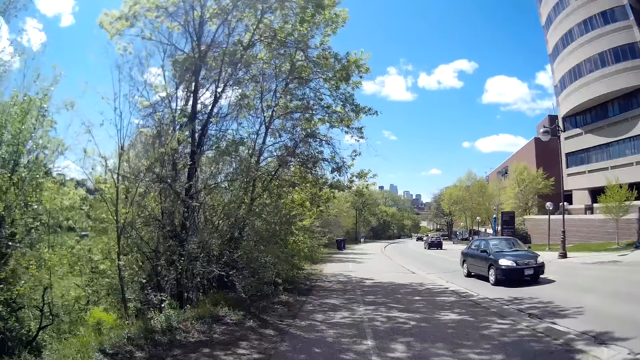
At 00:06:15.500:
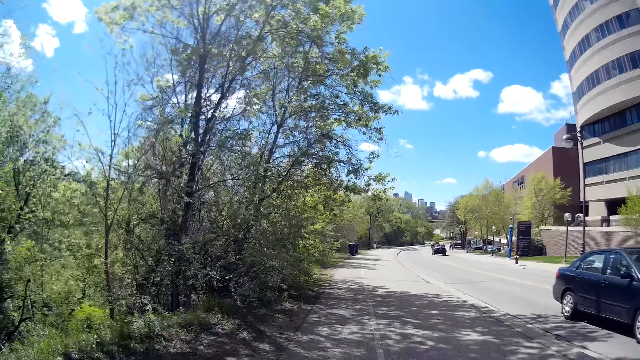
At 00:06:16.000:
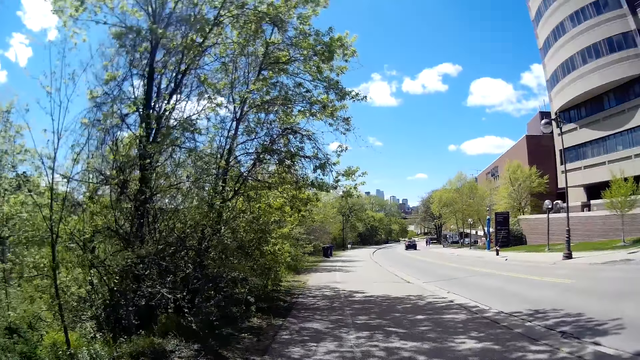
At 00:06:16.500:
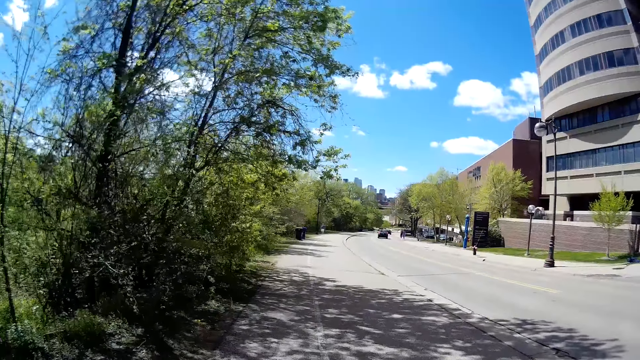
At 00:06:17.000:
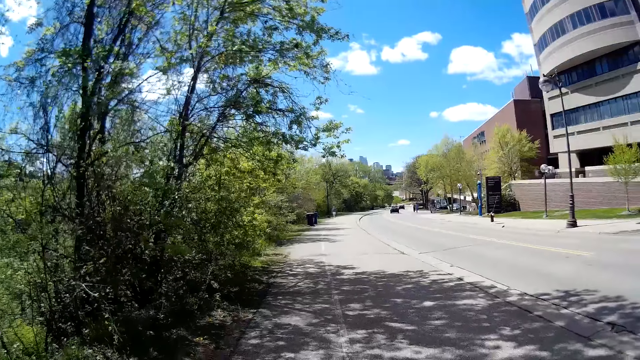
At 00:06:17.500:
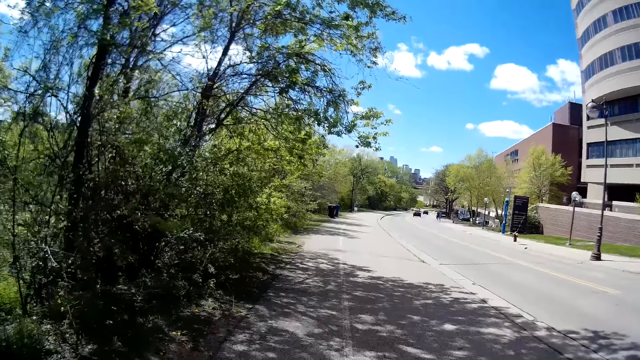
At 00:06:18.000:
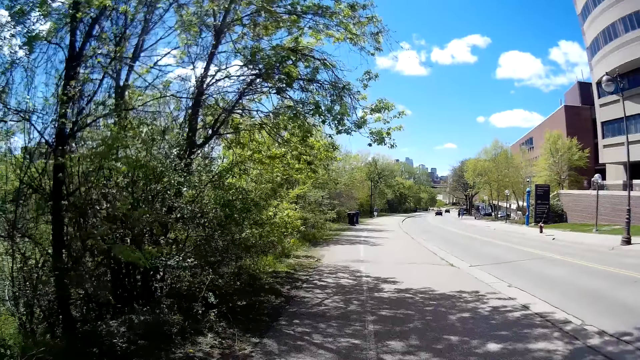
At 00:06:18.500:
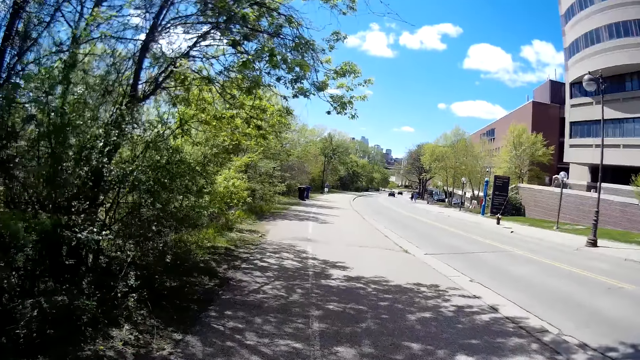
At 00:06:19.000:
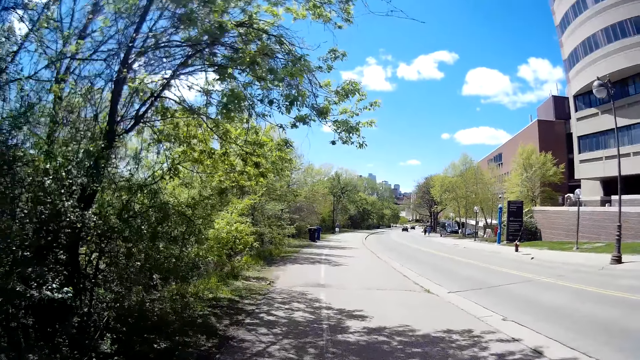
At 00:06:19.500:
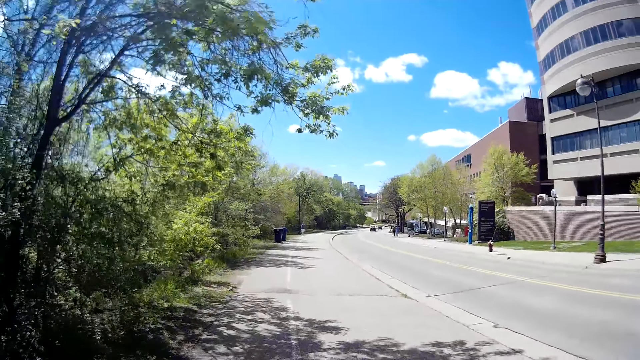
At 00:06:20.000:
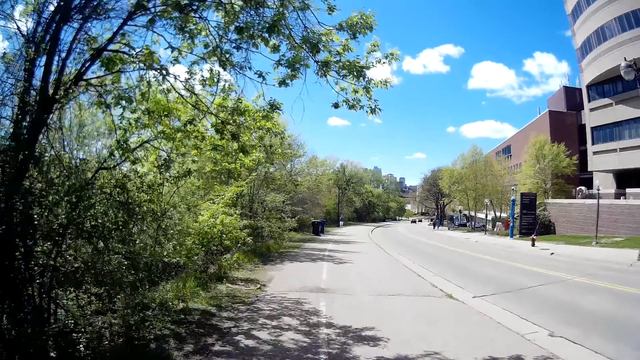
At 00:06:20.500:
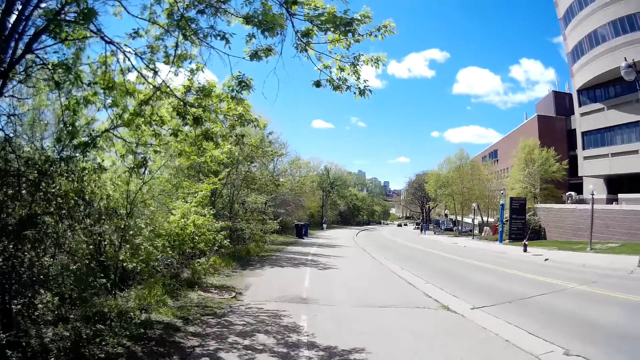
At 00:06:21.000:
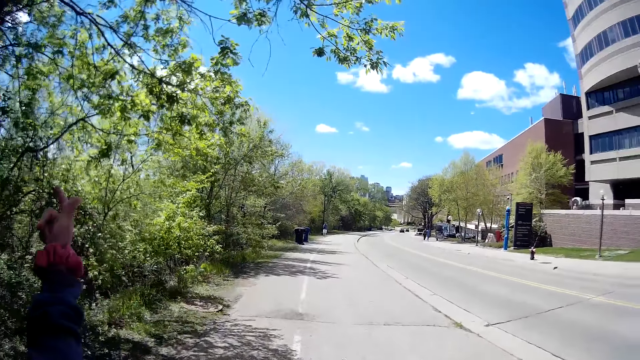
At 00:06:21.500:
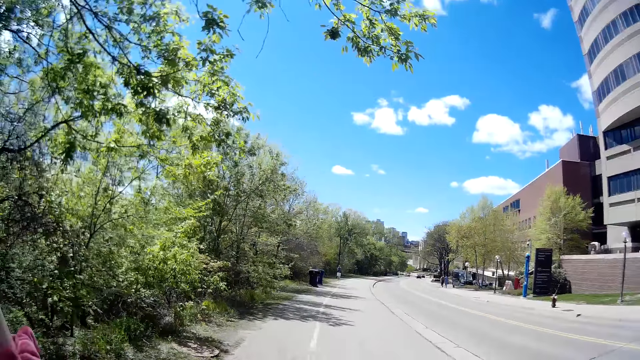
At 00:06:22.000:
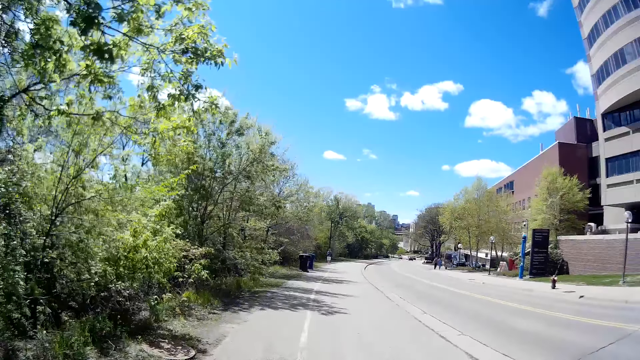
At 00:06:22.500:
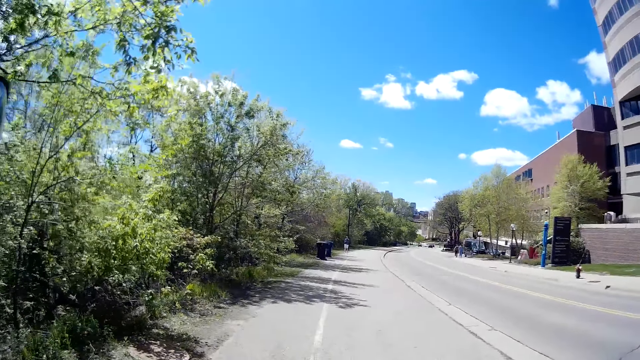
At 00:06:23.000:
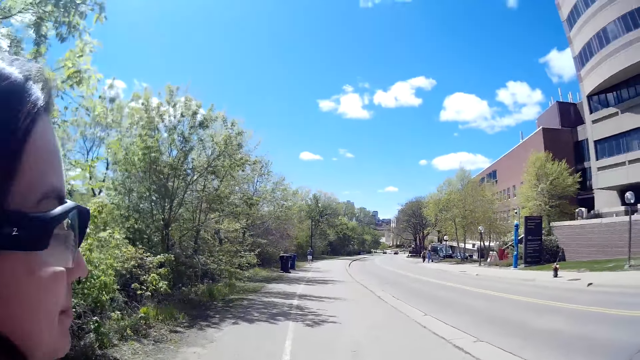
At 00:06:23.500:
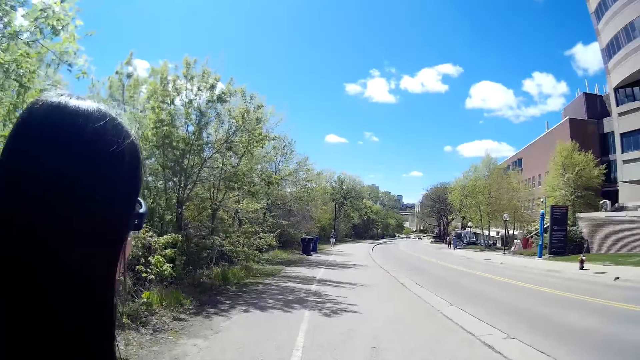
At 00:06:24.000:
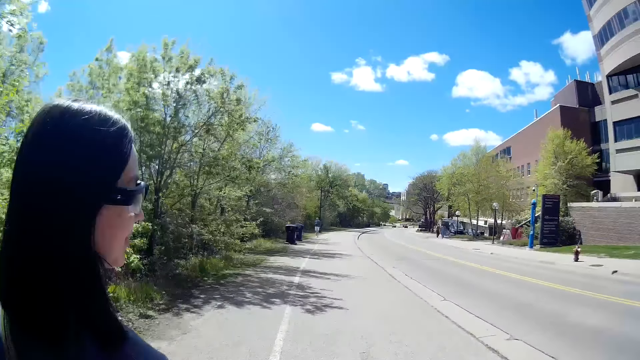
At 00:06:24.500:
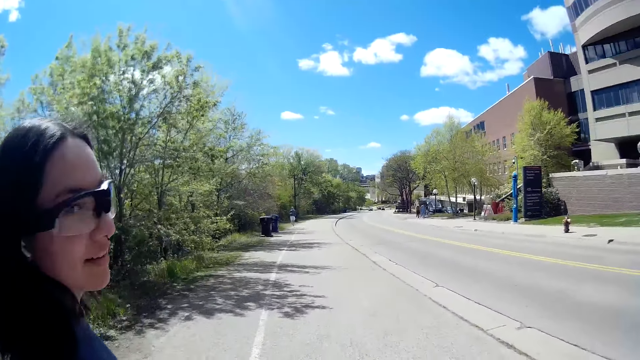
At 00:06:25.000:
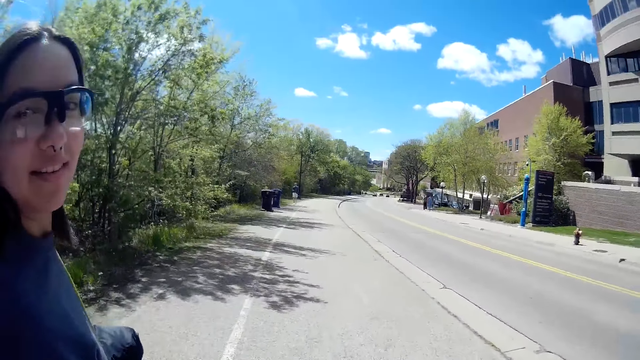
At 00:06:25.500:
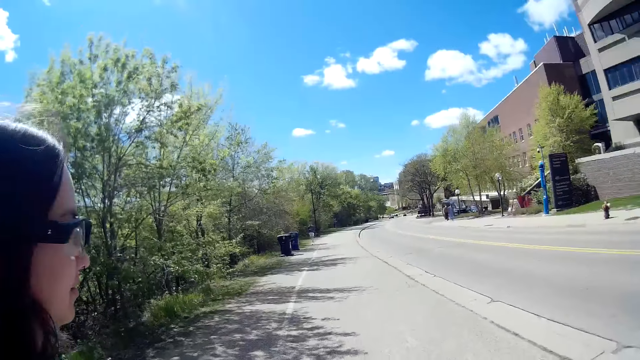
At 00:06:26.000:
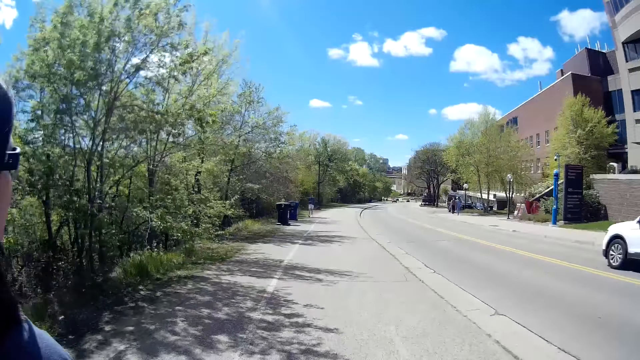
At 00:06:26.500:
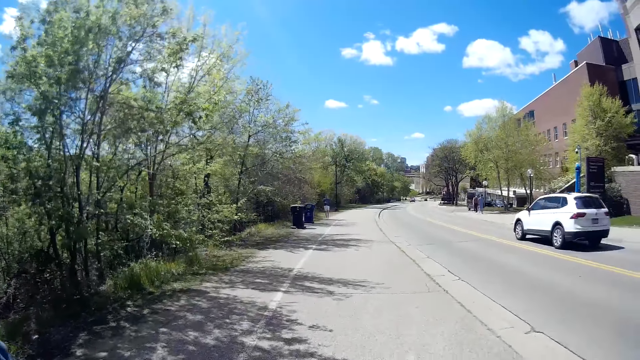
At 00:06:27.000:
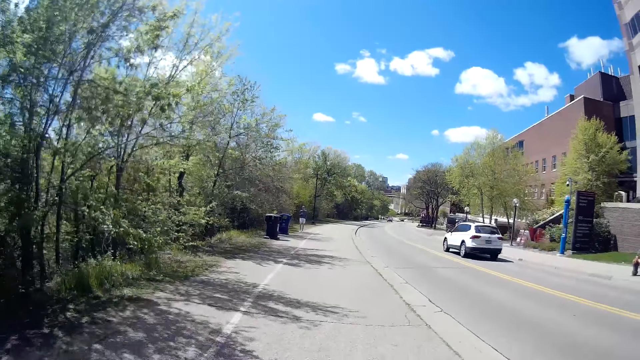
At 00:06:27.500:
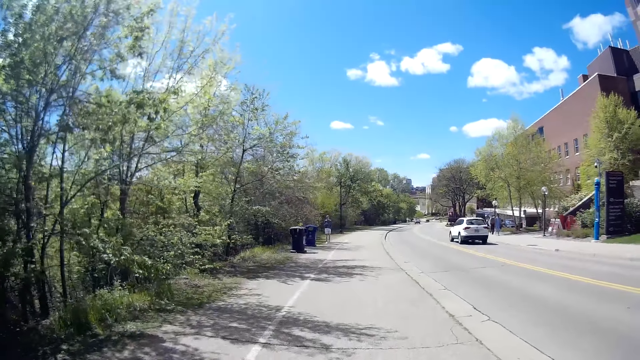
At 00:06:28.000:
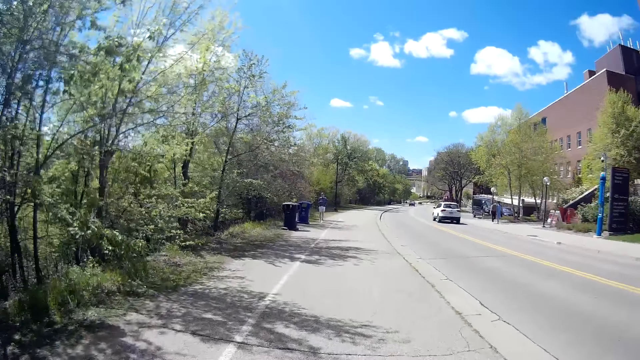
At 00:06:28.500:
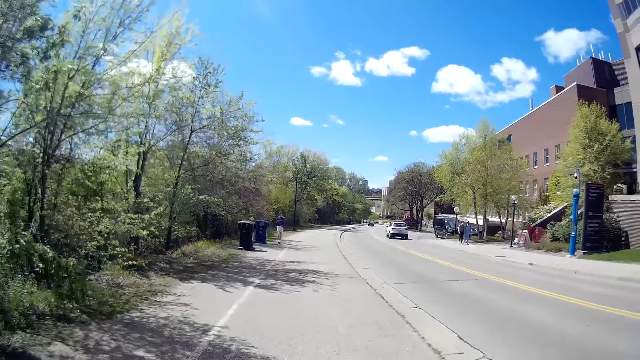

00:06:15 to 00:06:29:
A black car drives past the camera wearer. They walk around. A person walks around. A white car drives past the camera wearer.

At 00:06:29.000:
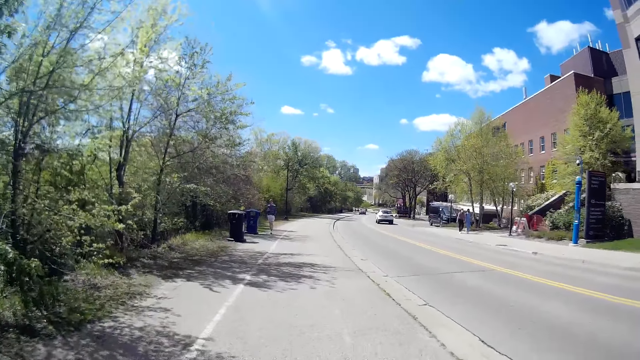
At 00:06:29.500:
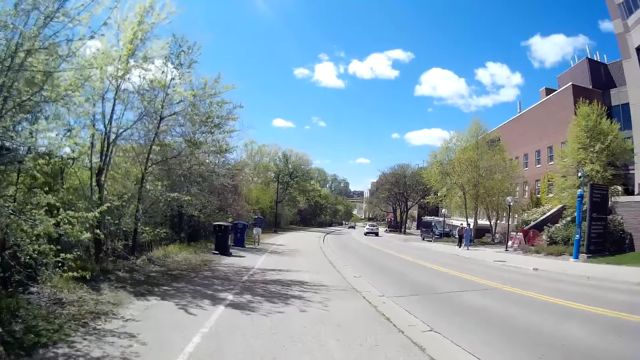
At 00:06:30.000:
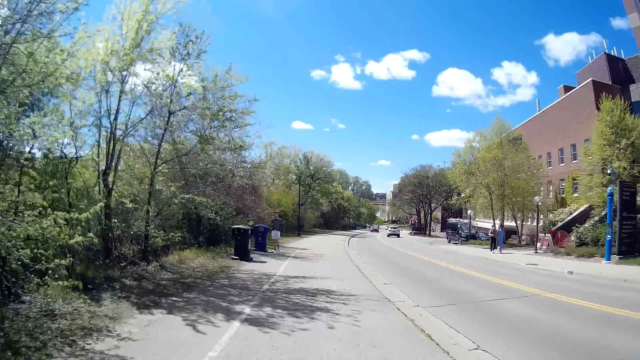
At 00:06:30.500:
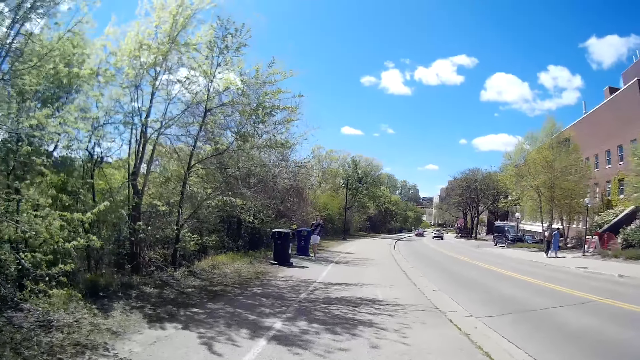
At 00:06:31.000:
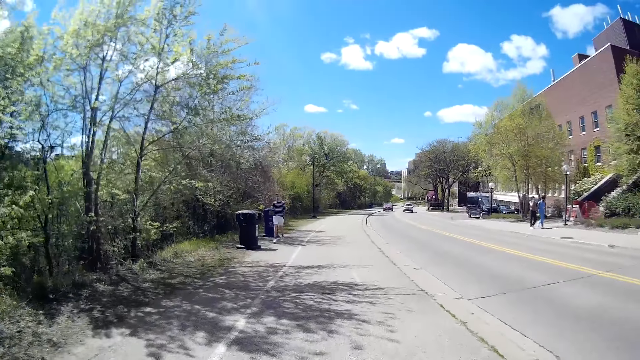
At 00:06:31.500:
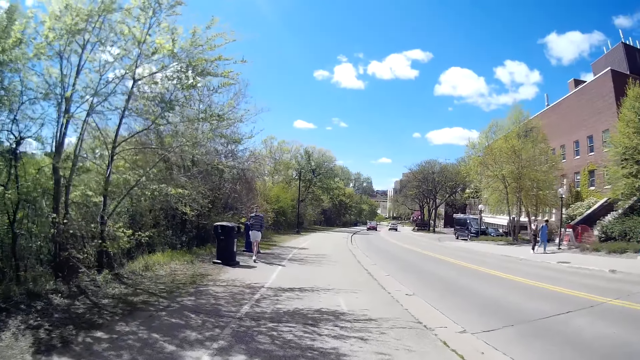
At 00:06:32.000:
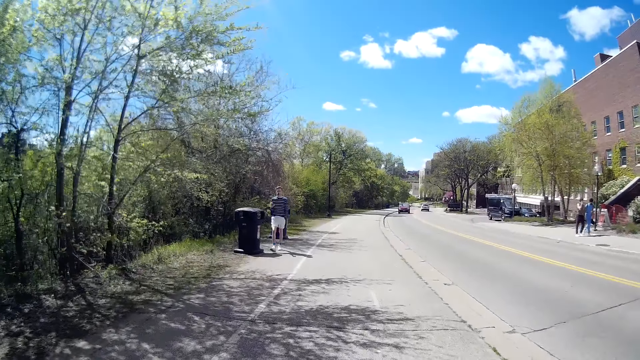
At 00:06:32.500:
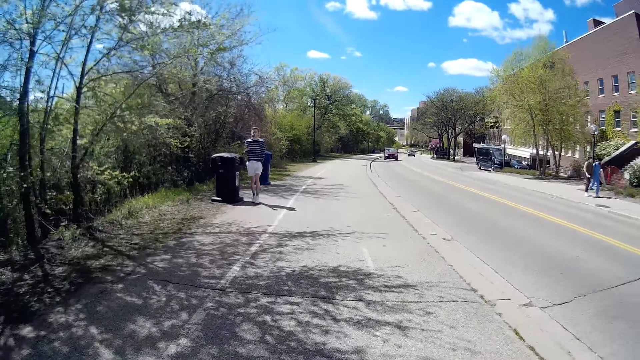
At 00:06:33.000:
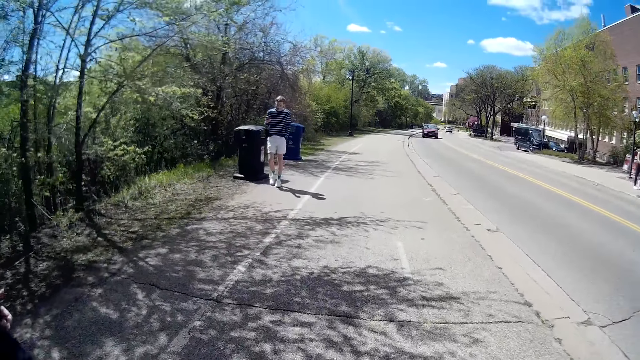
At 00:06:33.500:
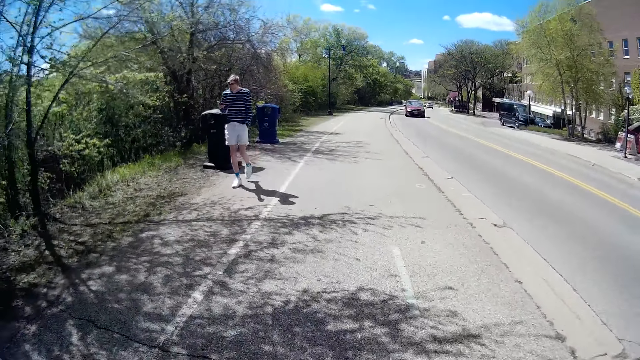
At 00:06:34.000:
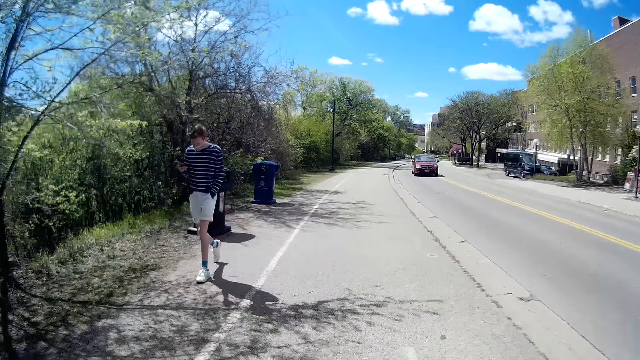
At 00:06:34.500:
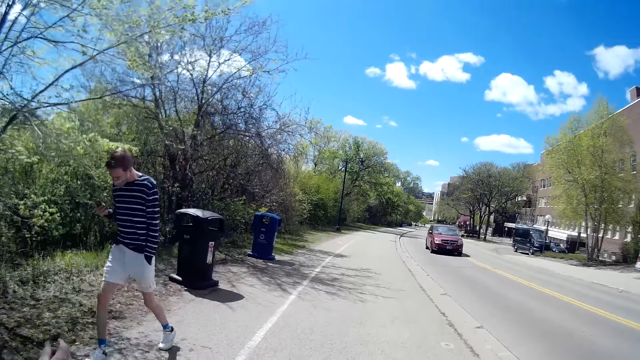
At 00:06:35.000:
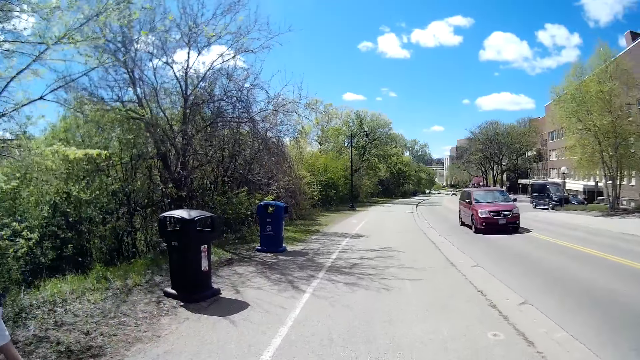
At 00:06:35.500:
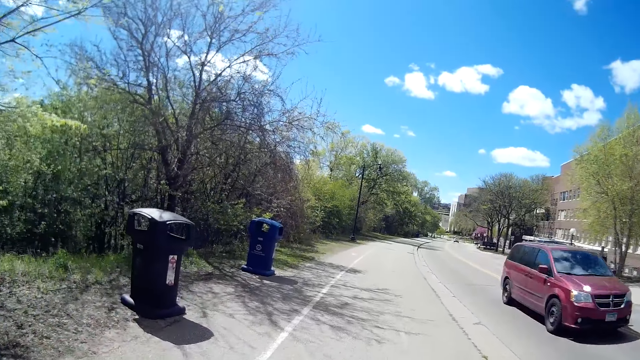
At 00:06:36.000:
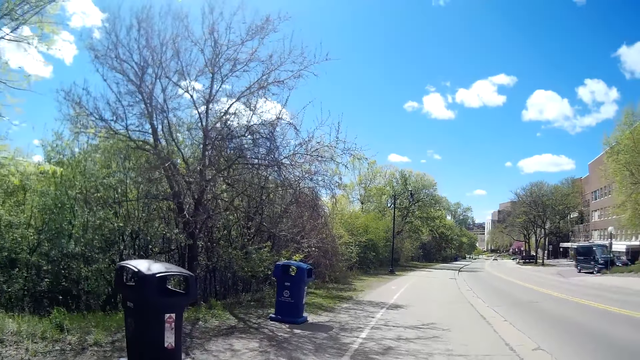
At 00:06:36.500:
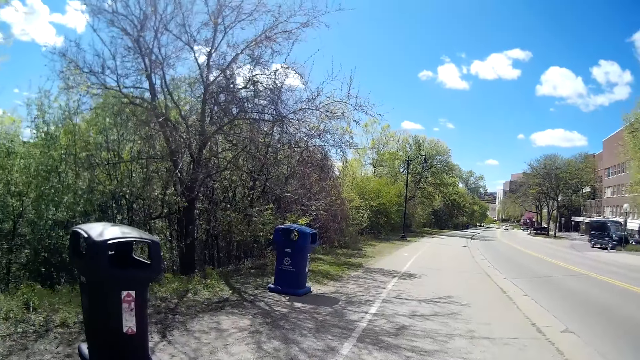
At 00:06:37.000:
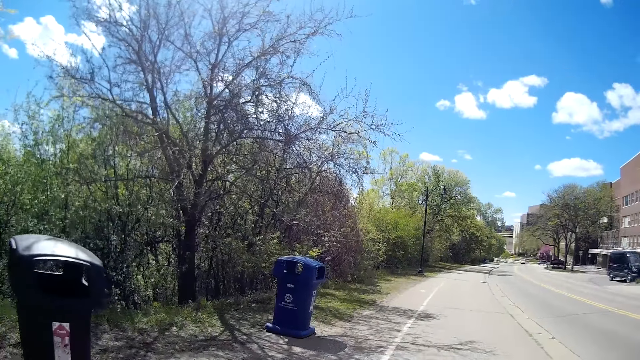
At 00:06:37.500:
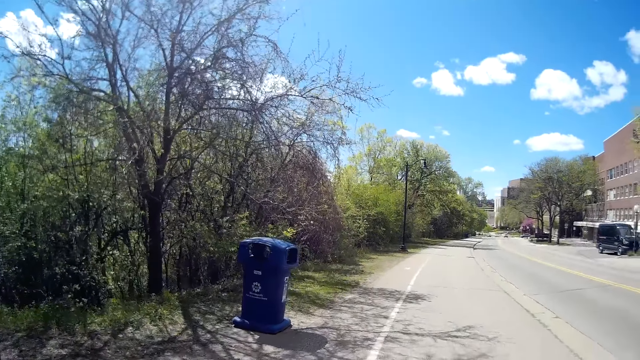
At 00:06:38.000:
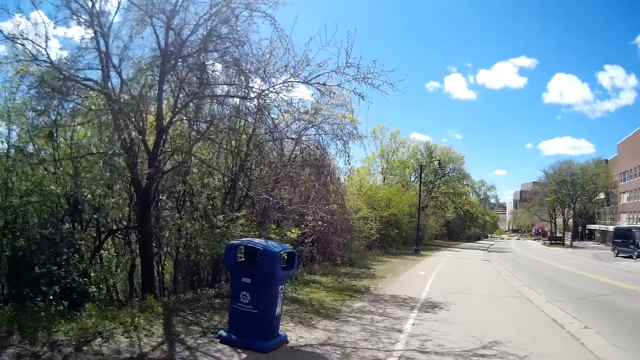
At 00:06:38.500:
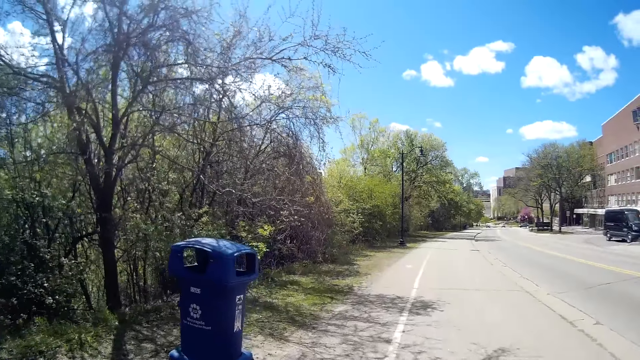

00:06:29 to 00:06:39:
The camera wearer walks around. A man walks past the camera wearer. A wine car drives past the camera wearer.
